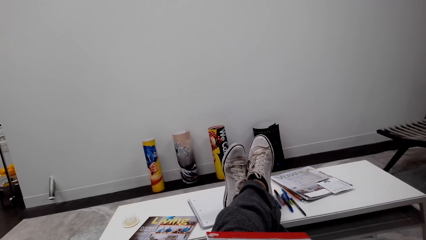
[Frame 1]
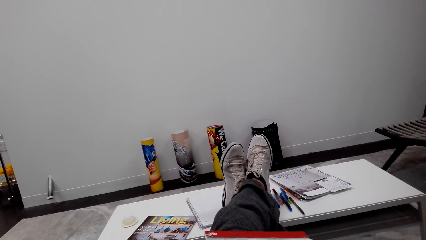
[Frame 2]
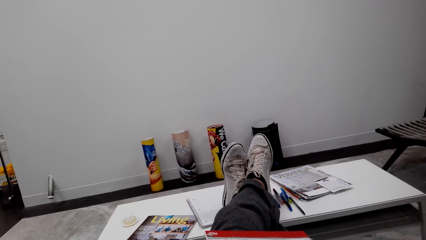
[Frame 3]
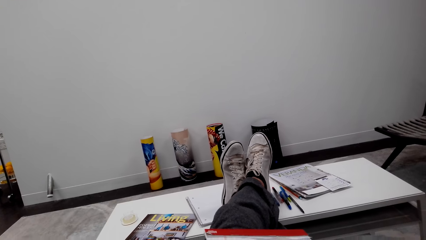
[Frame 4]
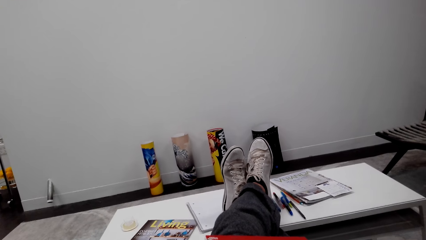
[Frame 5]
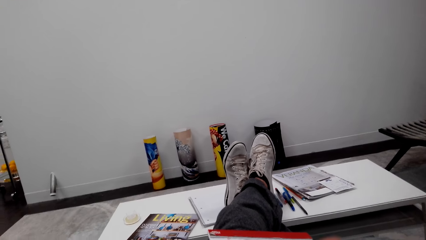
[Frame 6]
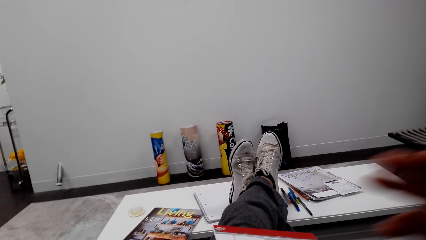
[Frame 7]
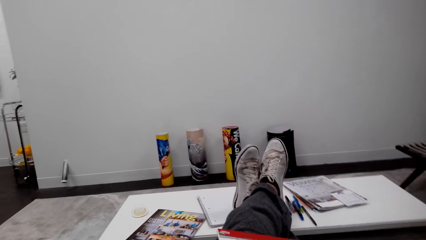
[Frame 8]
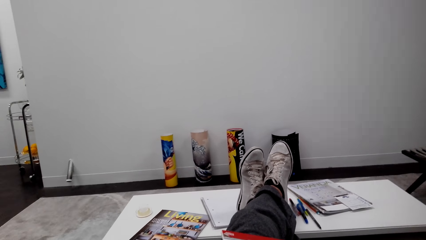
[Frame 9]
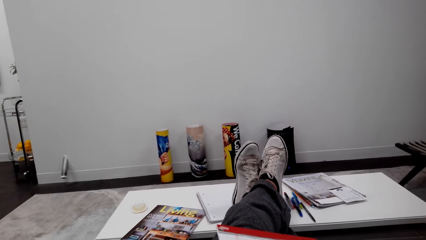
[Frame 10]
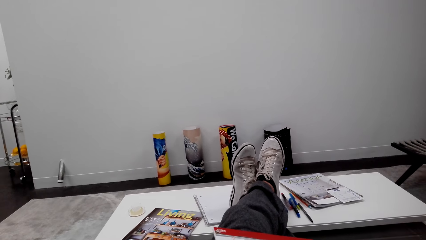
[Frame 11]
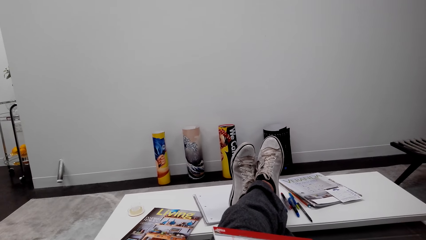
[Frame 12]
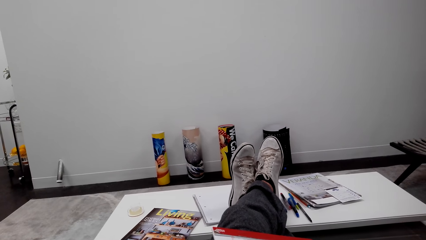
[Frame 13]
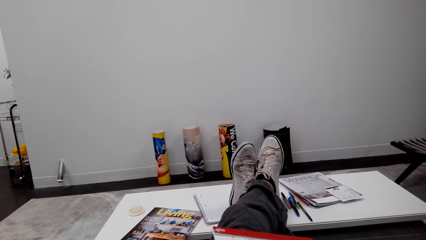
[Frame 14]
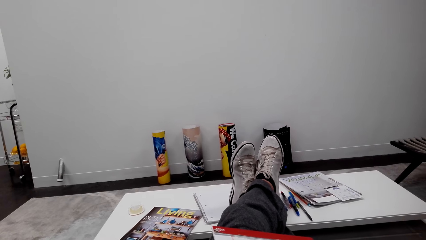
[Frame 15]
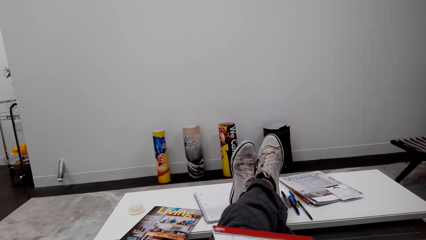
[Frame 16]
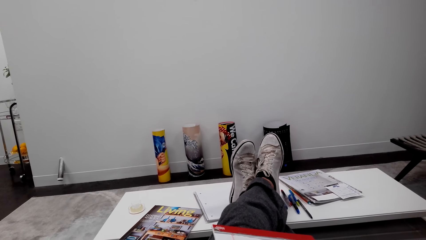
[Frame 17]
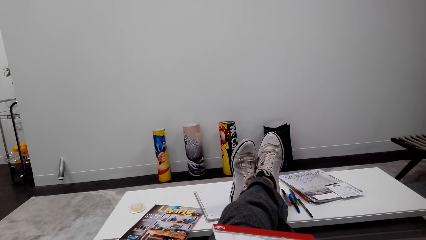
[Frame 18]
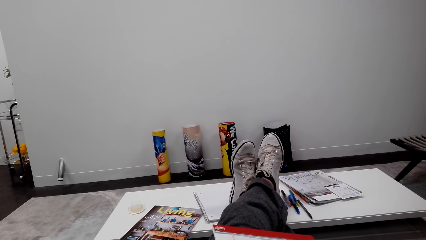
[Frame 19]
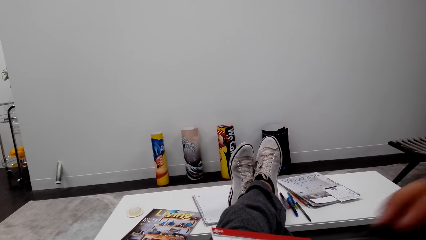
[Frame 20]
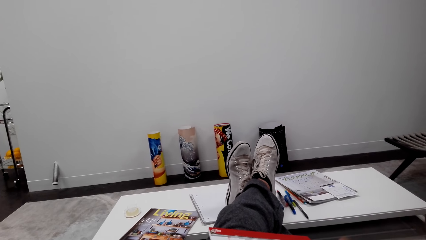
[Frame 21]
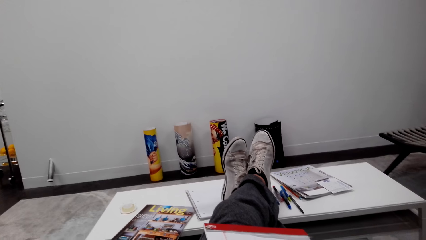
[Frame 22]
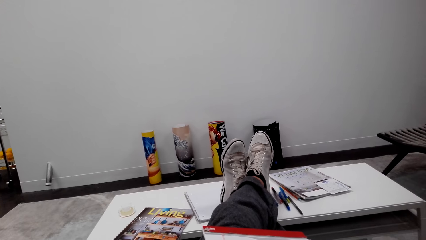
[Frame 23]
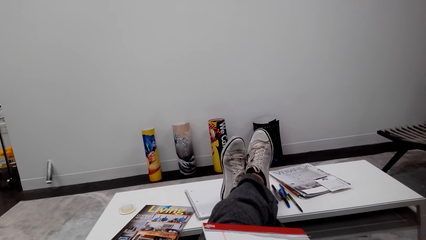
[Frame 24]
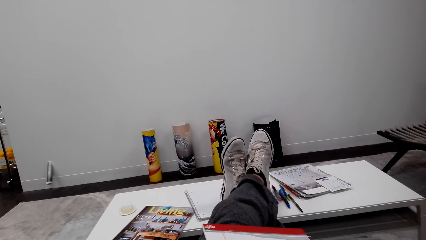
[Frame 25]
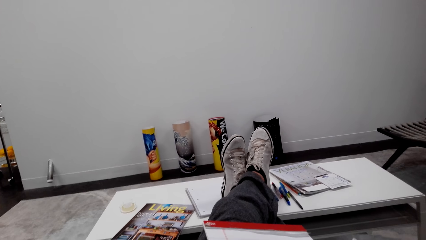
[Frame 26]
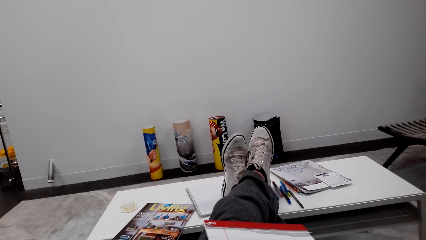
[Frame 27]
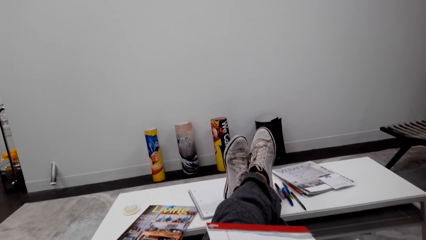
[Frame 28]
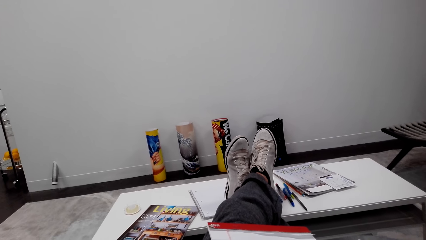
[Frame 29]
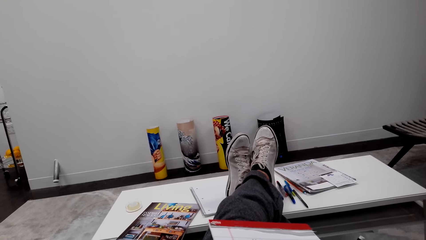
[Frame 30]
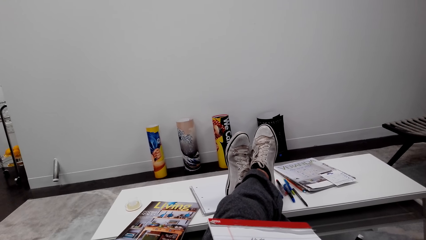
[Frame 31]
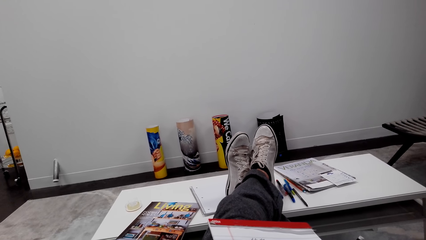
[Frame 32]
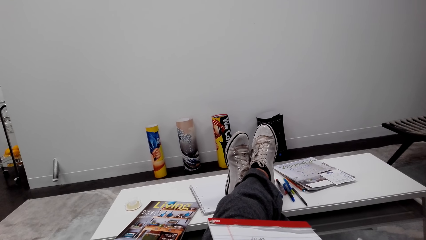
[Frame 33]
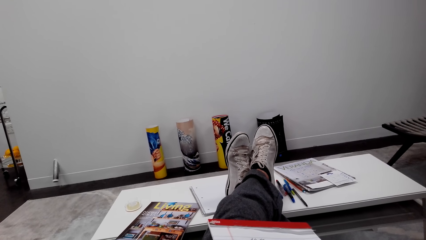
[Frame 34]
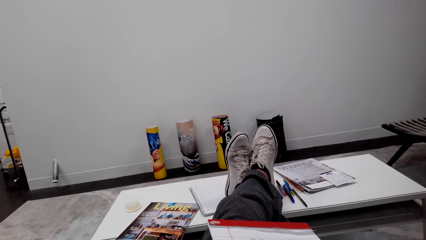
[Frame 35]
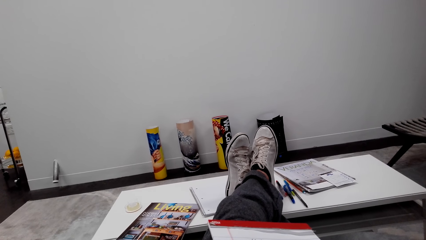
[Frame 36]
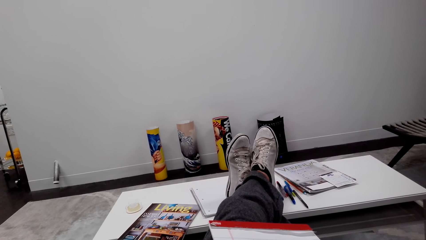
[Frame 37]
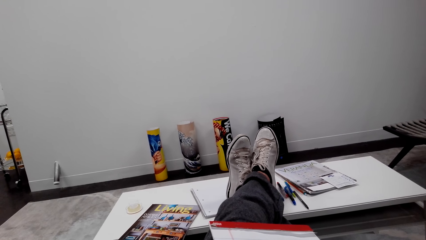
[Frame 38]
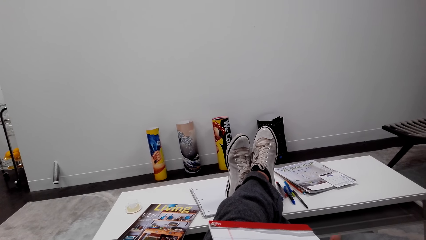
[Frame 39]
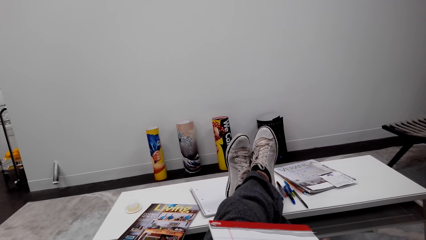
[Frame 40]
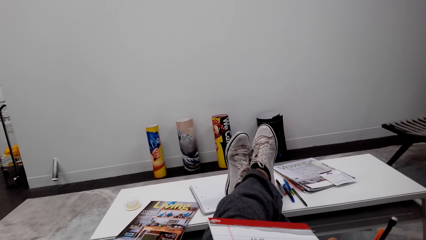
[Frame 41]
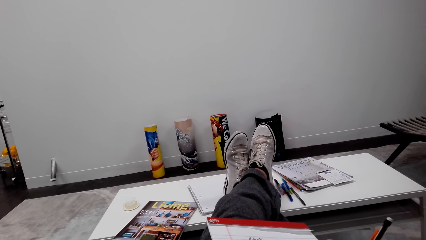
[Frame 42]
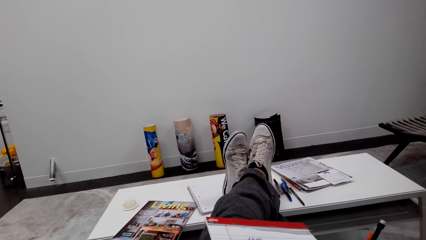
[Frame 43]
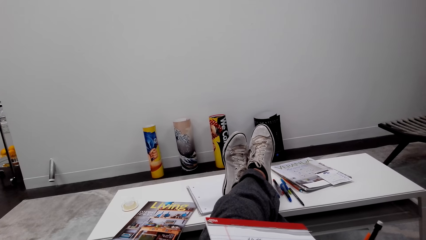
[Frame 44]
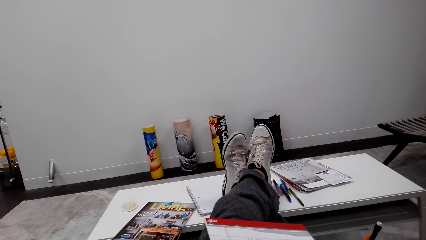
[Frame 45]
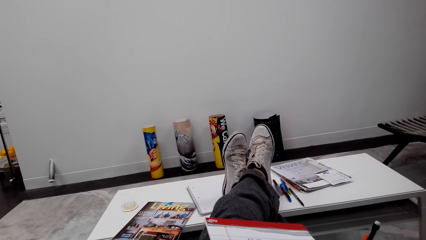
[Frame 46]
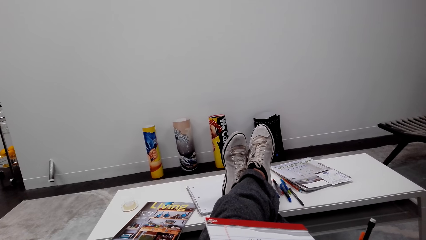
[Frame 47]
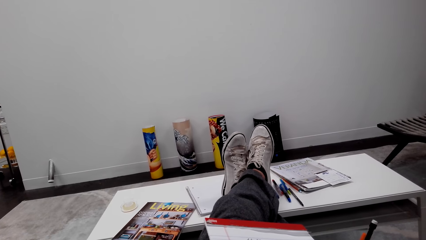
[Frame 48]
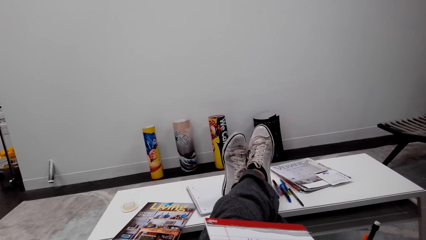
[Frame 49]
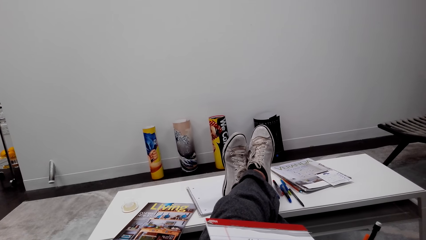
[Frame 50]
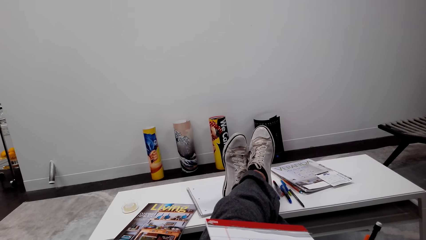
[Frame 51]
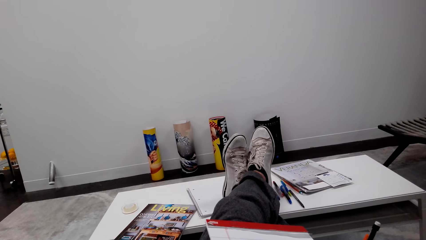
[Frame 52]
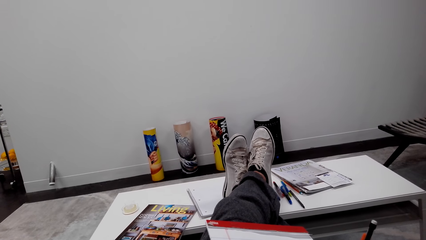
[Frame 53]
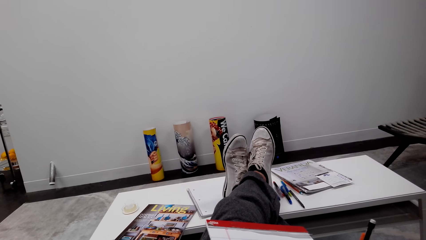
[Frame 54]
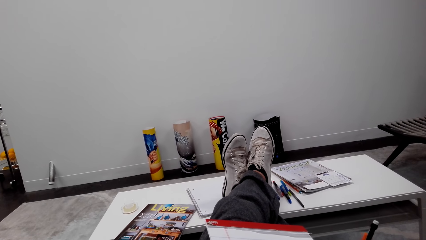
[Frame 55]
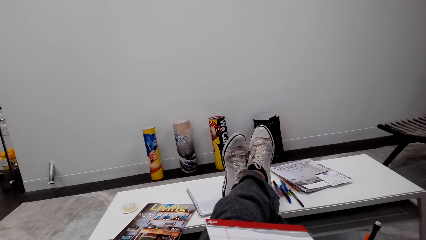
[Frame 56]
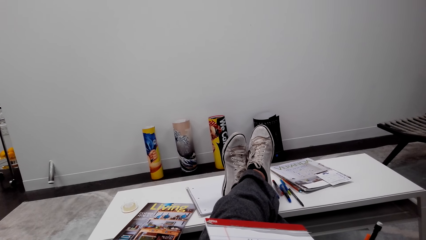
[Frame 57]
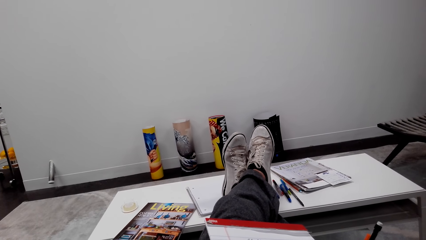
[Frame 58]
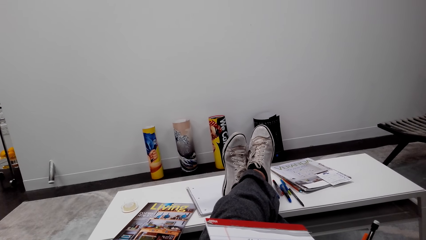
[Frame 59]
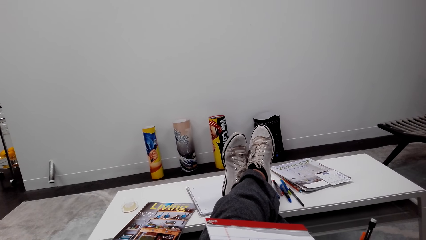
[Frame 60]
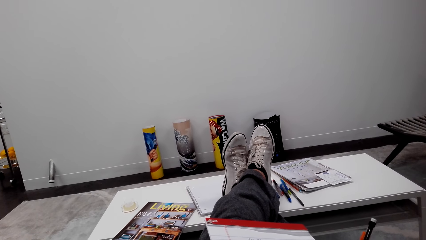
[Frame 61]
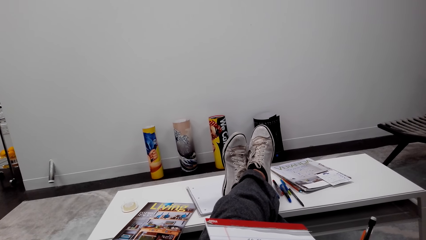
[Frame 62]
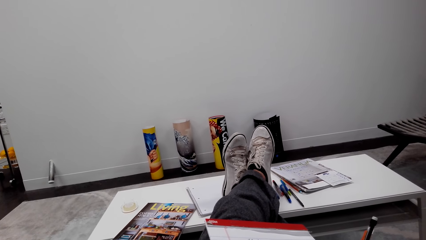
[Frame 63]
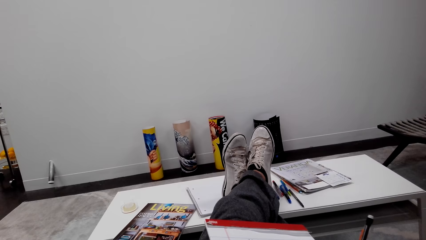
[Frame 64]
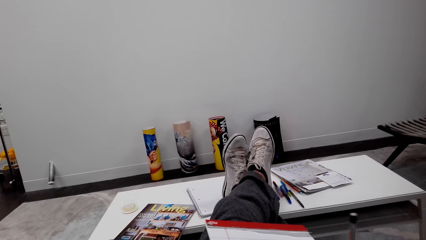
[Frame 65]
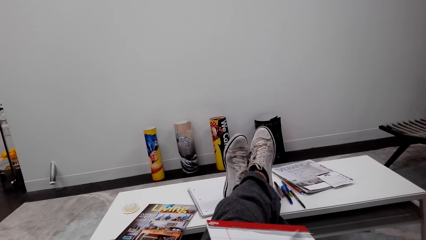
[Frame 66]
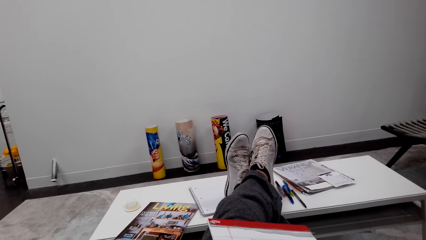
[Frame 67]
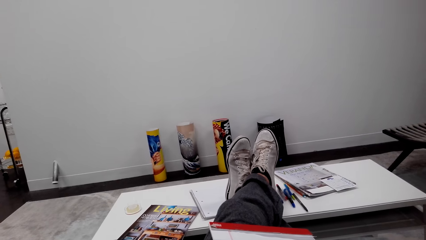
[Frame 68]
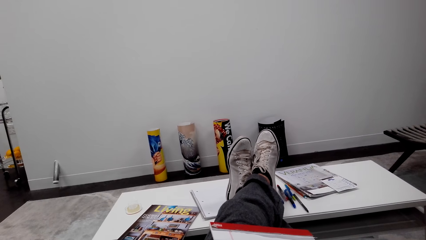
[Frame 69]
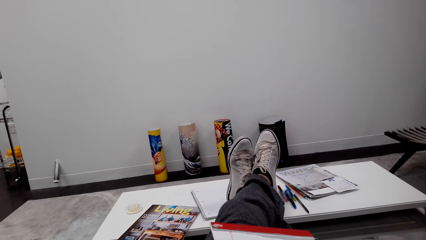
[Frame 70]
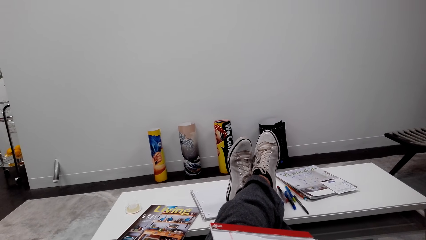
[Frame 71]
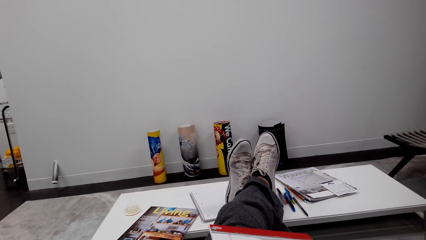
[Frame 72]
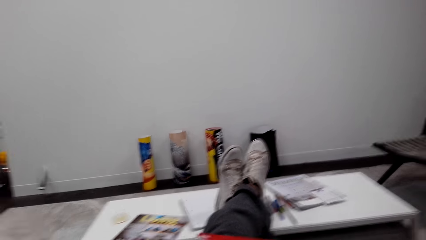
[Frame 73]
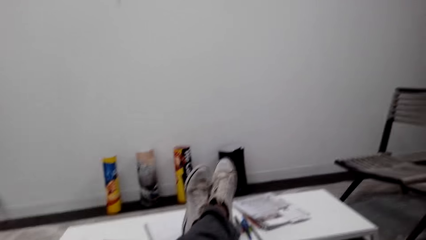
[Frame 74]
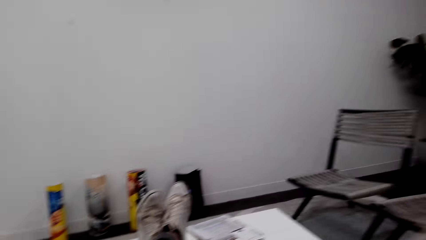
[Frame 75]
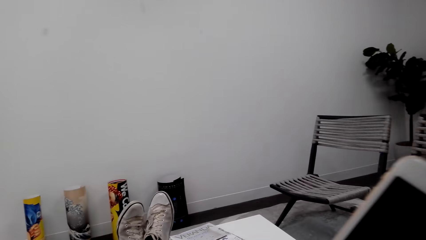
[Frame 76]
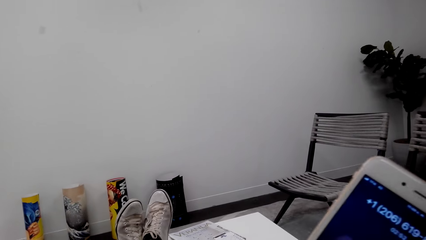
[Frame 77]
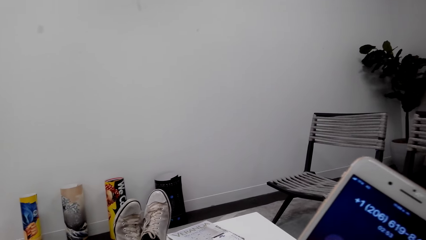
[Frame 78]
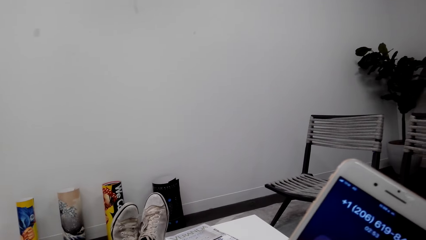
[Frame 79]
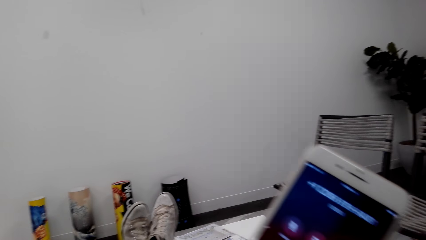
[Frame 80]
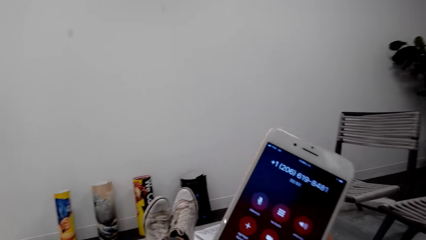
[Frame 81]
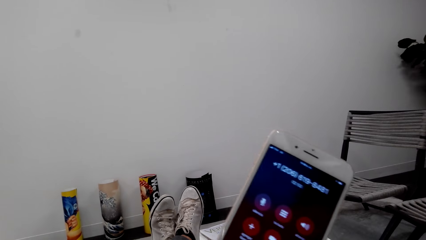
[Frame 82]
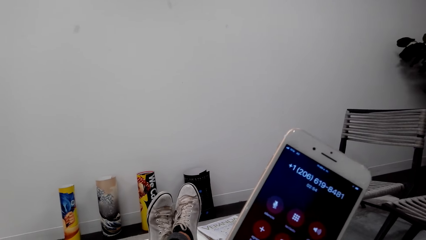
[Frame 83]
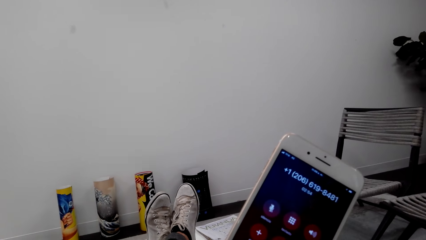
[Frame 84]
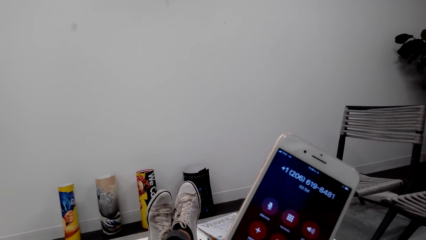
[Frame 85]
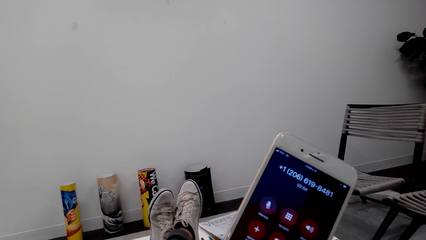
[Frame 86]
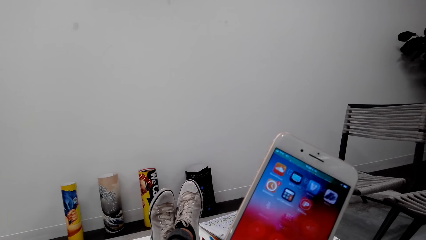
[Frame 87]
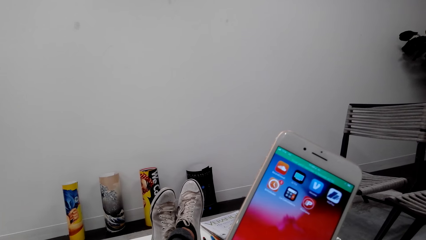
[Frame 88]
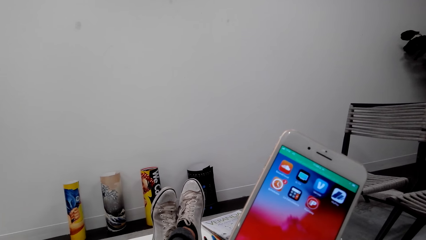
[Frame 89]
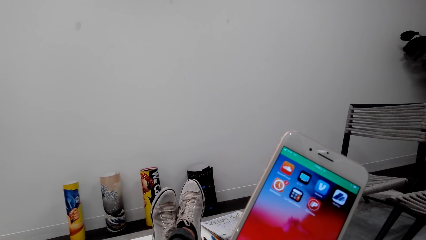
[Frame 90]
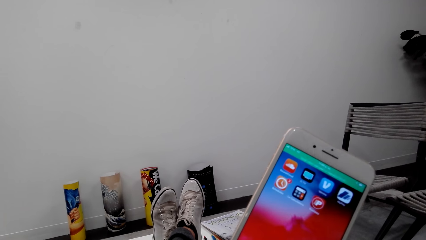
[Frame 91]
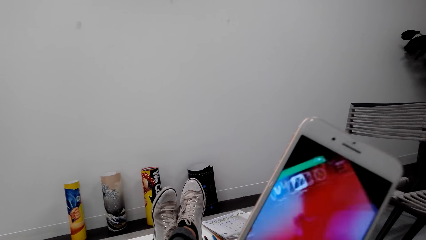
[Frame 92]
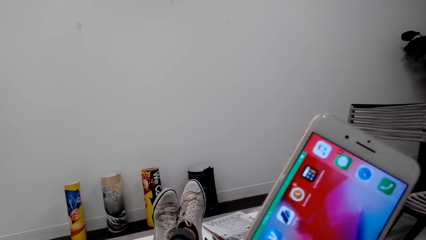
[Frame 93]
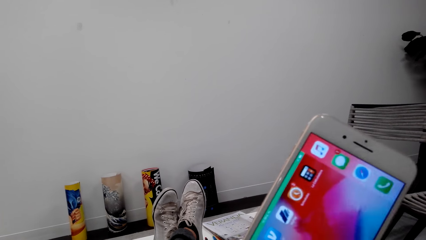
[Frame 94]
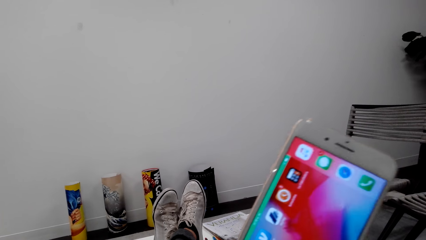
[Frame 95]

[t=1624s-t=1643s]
The camera wearer moves his hand. He holds a pen. He operates the phone and holds his mobile phone.
